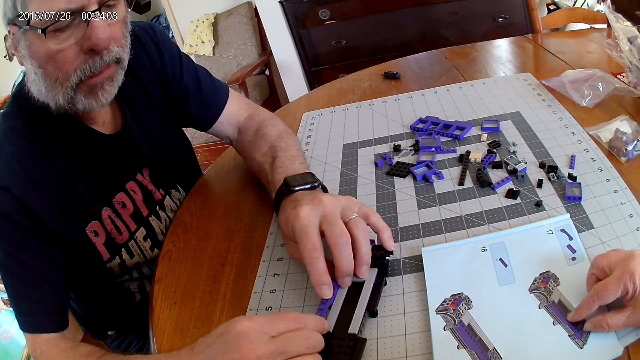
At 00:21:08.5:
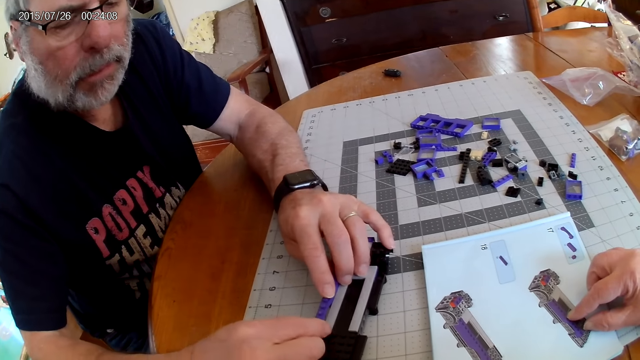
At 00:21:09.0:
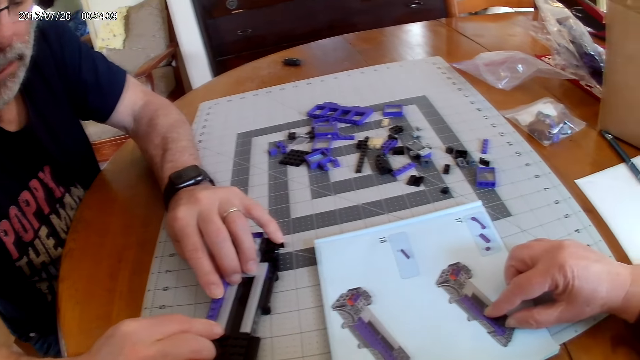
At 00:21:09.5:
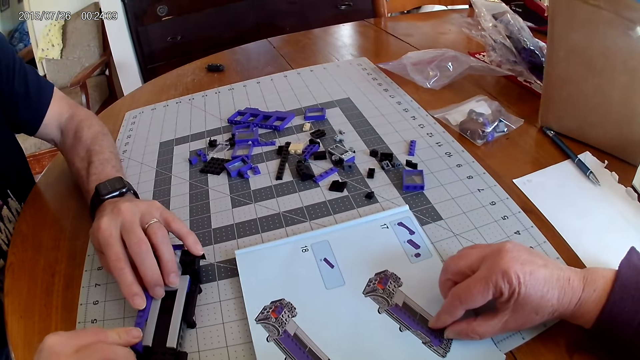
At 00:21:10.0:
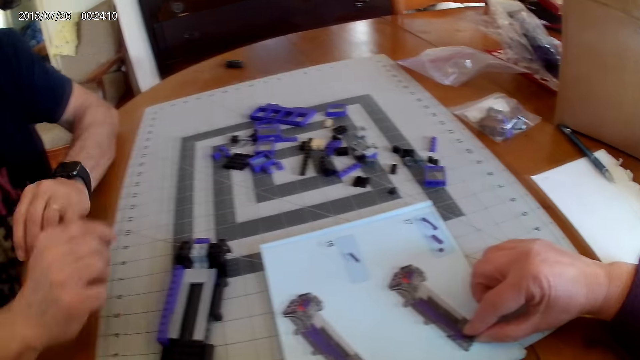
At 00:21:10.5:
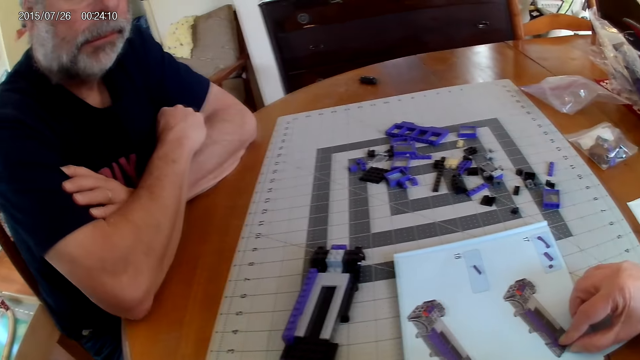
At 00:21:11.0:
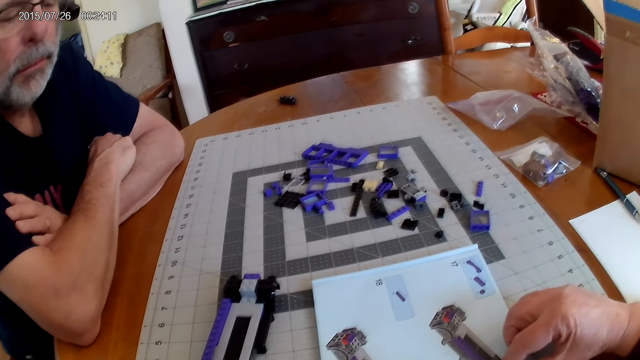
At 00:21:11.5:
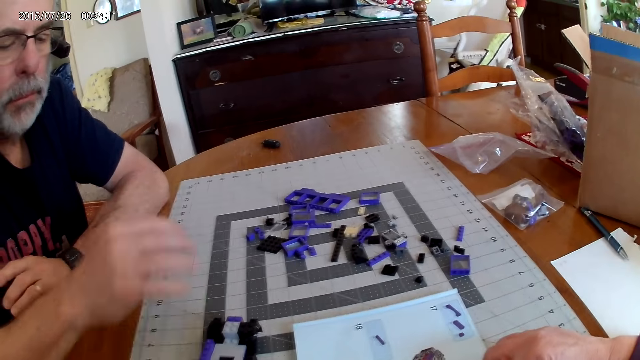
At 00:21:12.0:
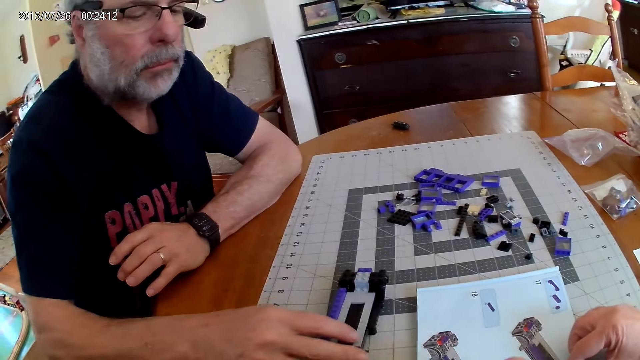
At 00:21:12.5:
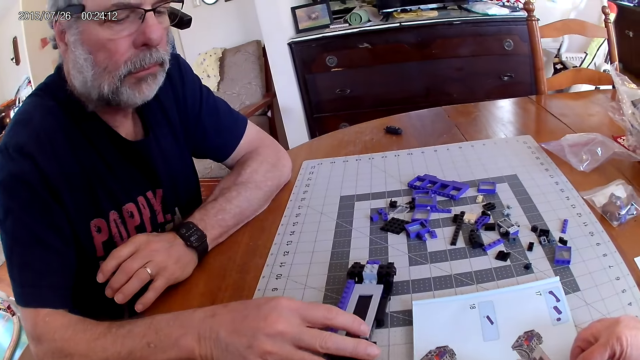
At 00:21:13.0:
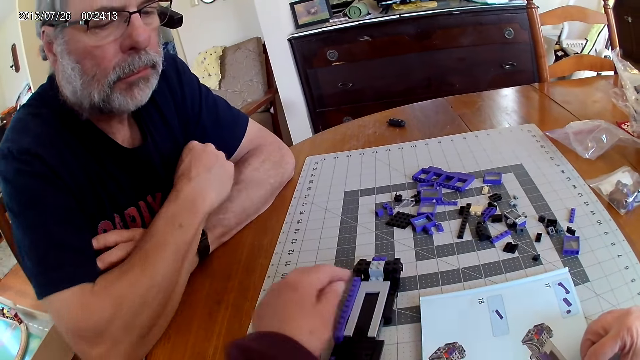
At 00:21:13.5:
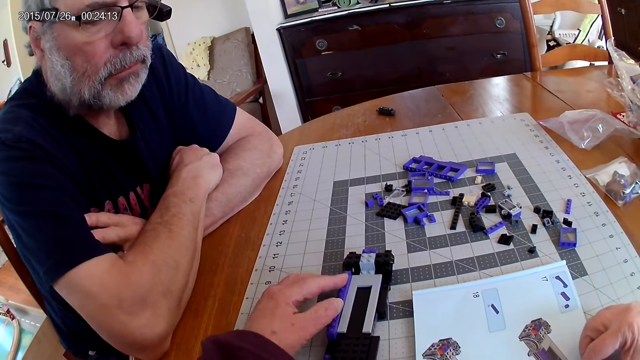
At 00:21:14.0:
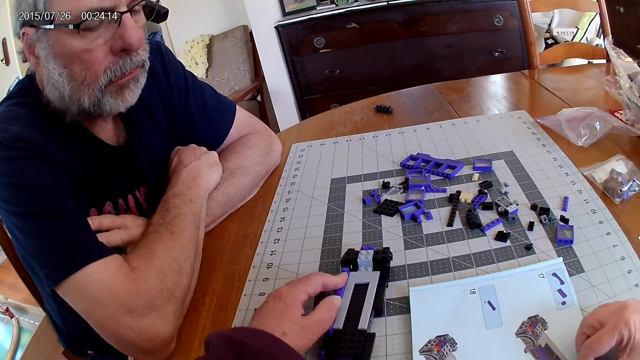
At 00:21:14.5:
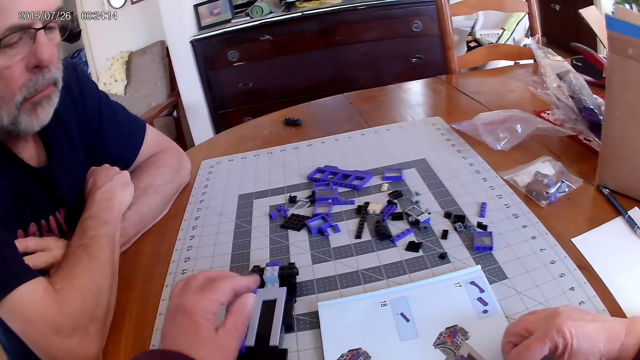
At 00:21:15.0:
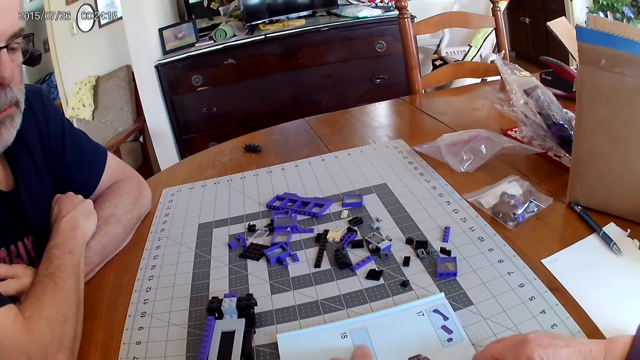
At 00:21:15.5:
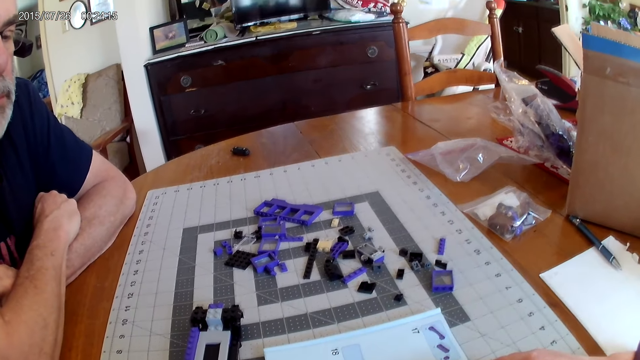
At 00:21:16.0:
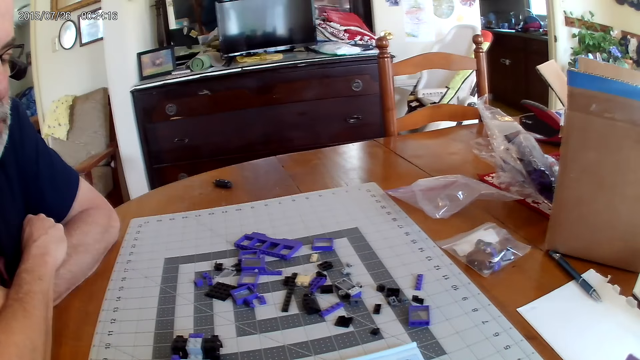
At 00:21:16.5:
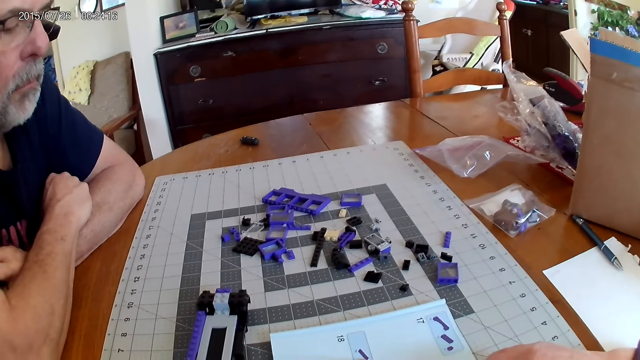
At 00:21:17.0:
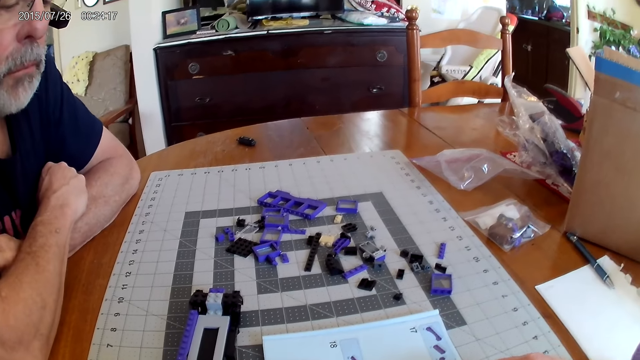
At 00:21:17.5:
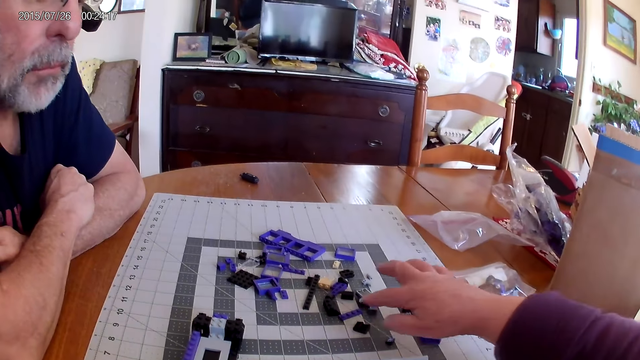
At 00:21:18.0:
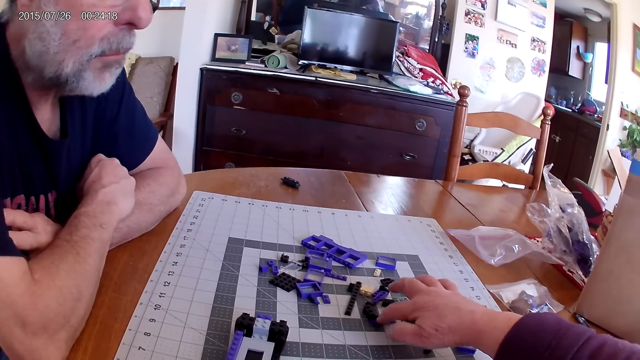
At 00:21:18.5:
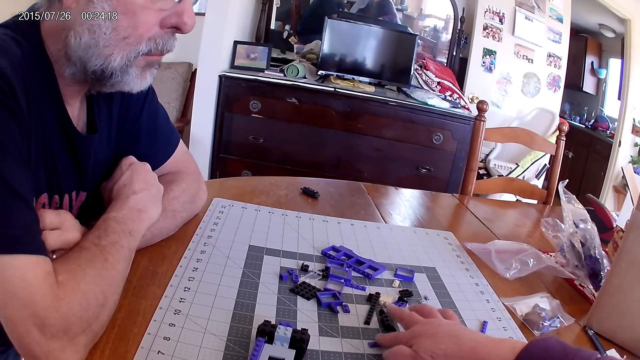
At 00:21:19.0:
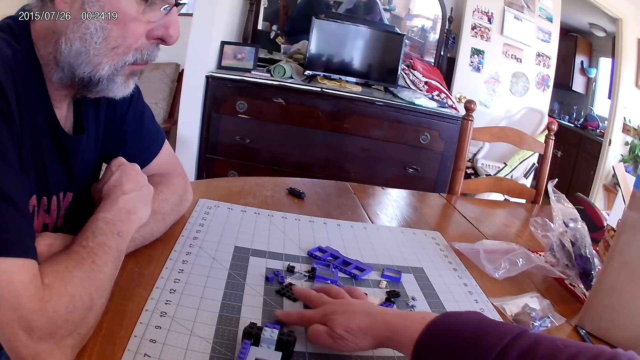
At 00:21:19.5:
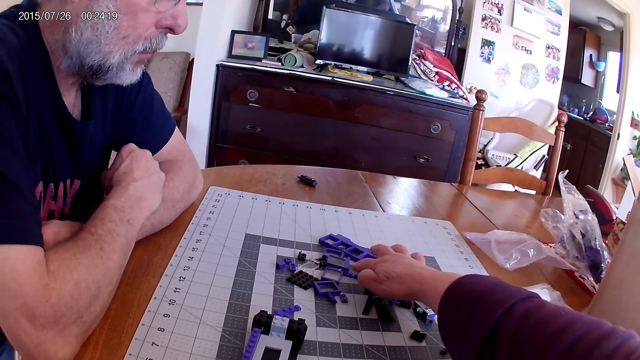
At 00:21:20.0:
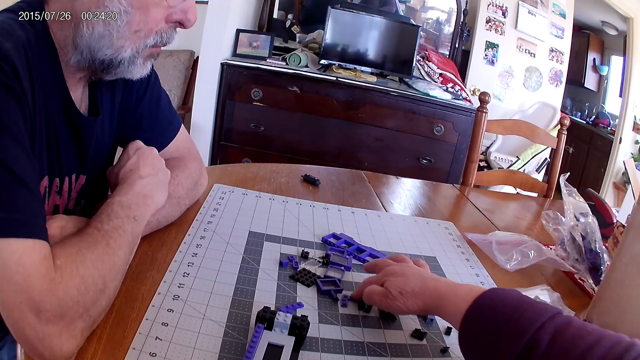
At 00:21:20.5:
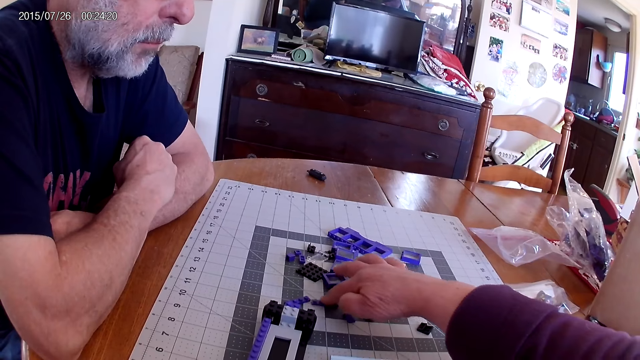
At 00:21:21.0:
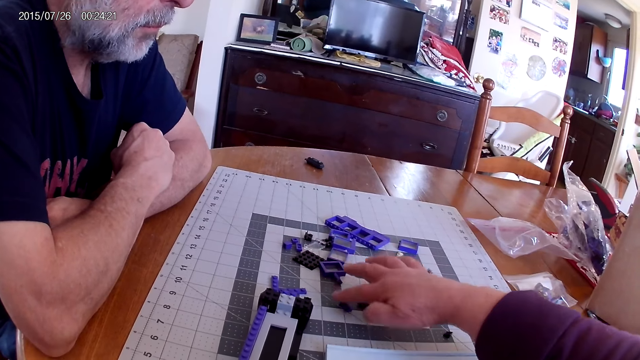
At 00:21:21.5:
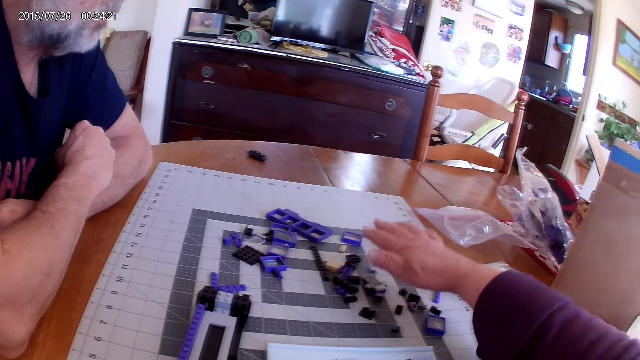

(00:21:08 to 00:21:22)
The camera wearer looks at the manual instructional book. A man moves the plastic model. The camera wearer touches the plastic model. They look at the manual instructional book. They move the plastic pieces.

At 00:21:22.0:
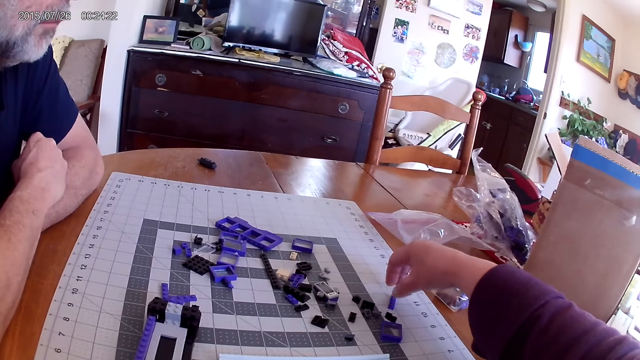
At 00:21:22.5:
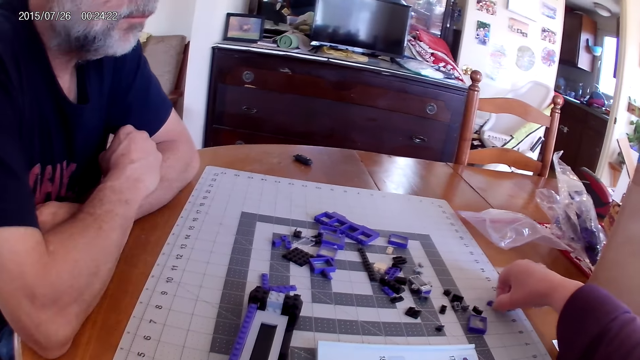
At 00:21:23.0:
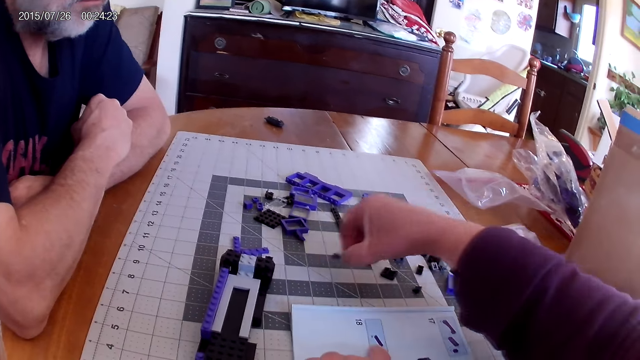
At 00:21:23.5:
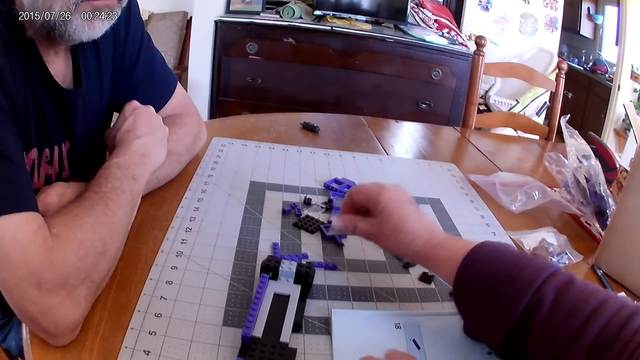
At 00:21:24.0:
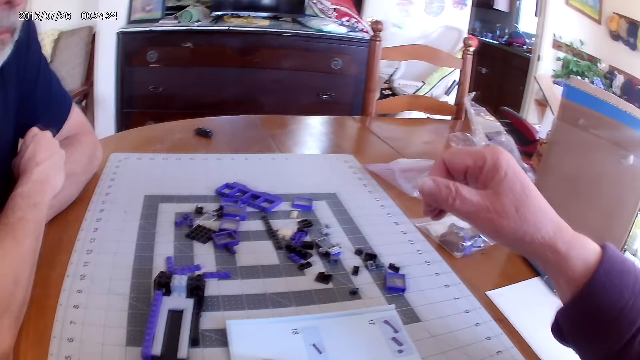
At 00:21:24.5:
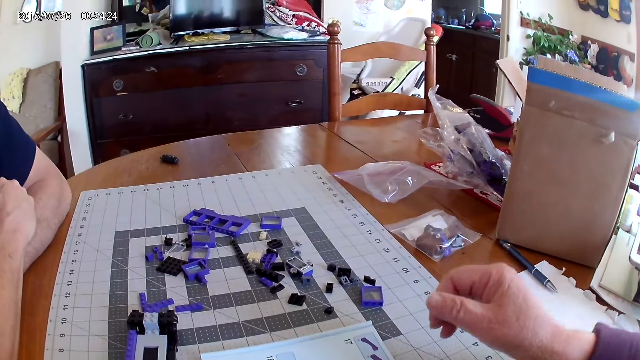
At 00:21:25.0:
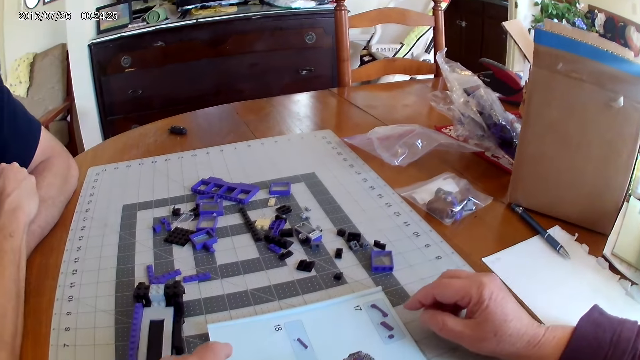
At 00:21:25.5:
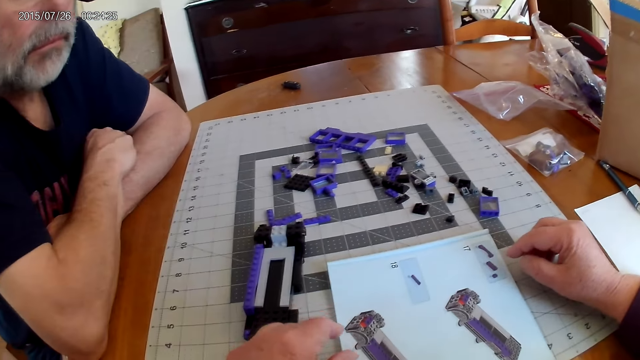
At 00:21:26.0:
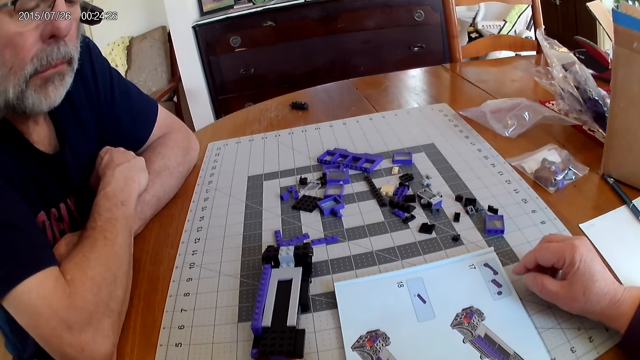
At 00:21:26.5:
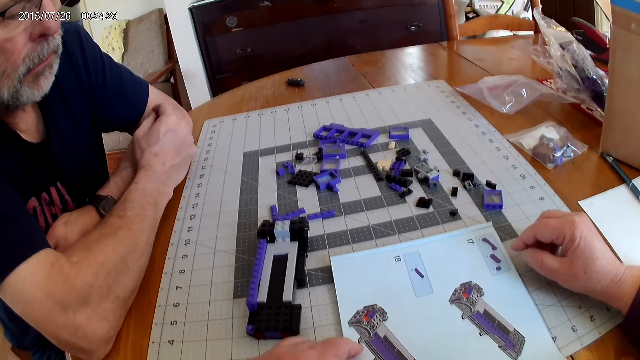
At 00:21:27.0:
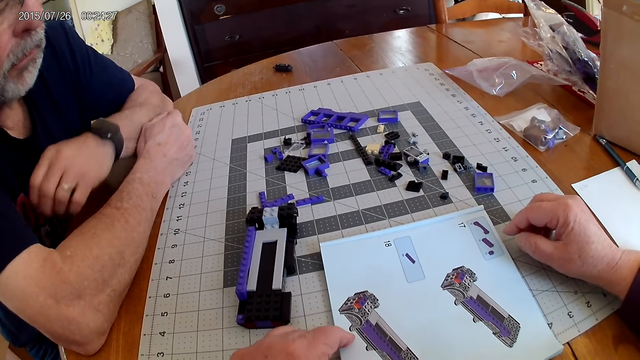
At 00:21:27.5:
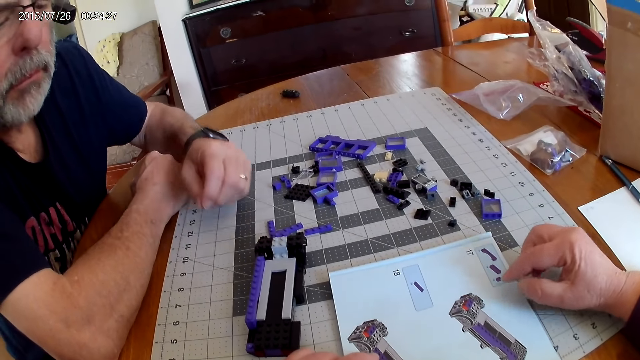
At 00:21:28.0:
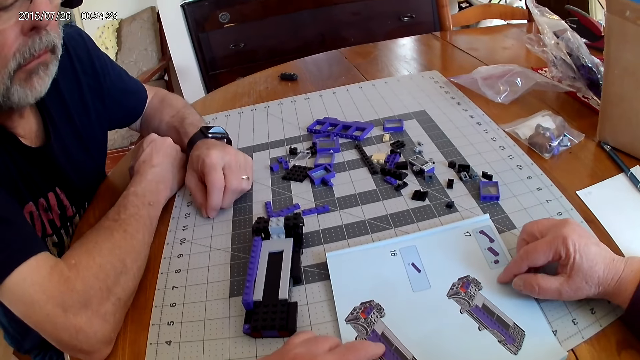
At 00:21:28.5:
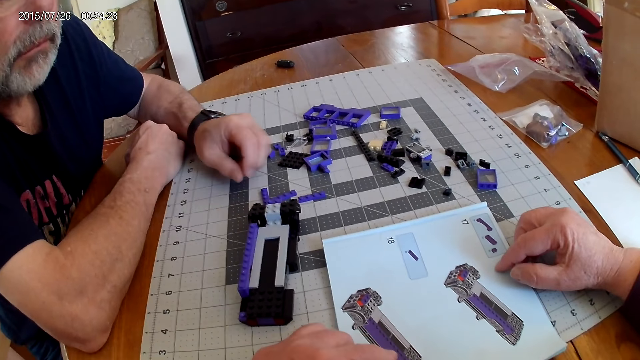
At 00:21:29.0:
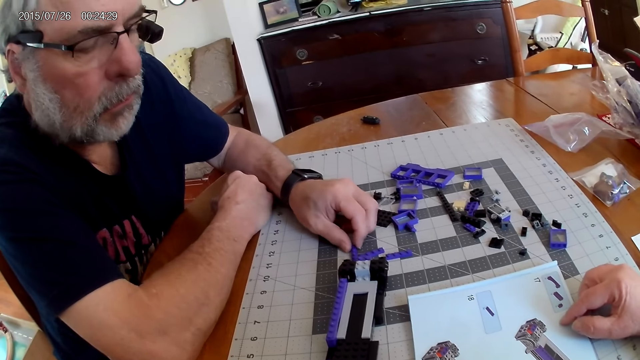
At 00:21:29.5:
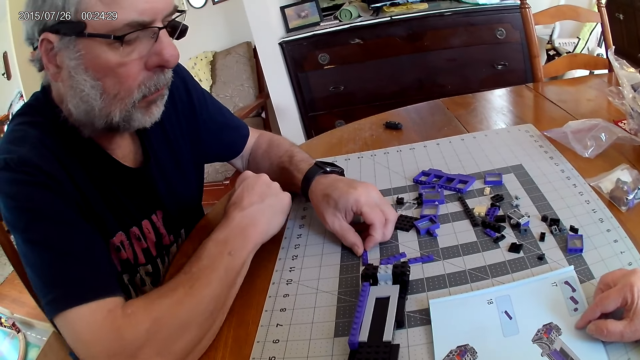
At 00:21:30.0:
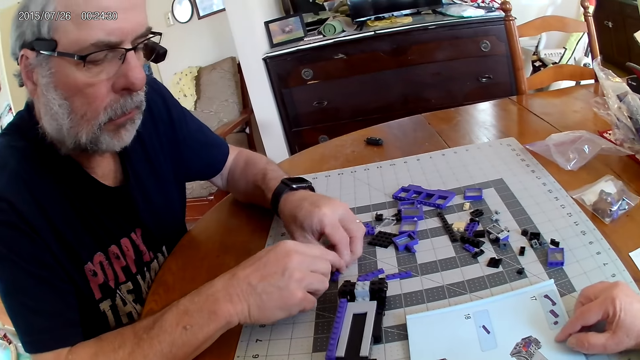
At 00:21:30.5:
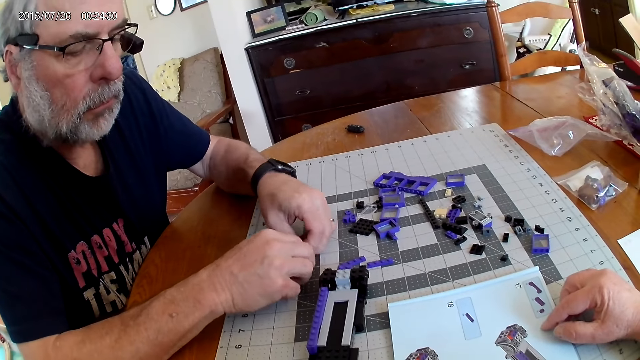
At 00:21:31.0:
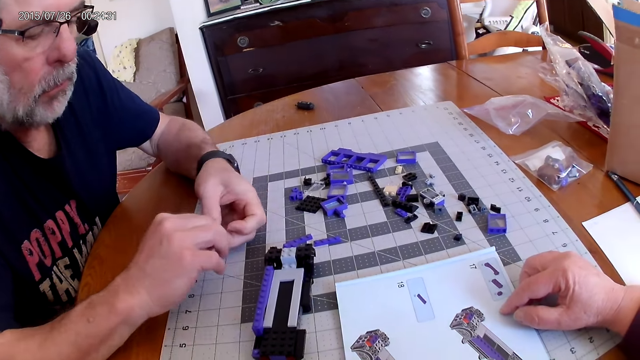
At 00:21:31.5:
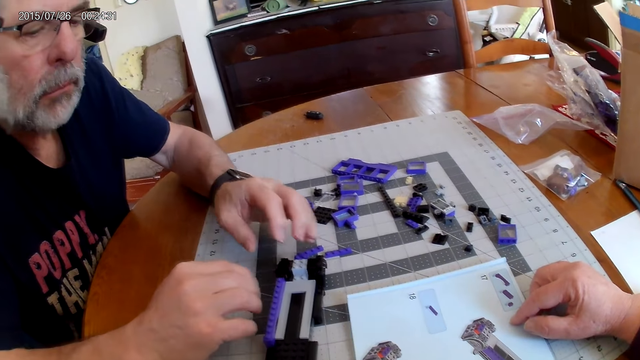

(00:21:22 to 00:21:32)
The camera wearer looks at the manual instructional book. A man picks a plastic piece from the table.
